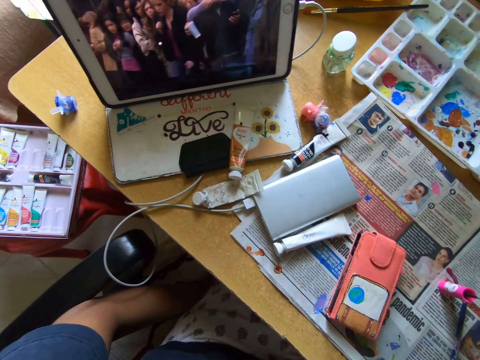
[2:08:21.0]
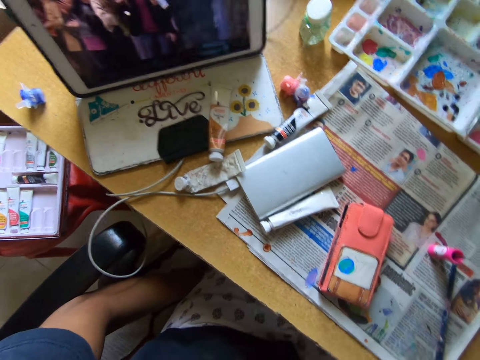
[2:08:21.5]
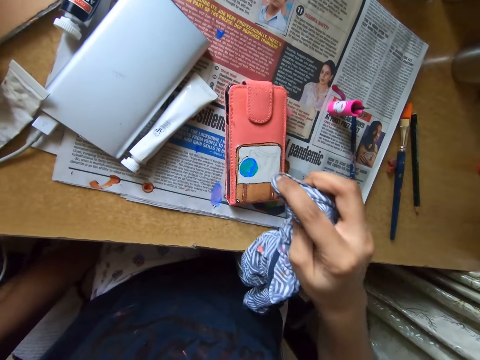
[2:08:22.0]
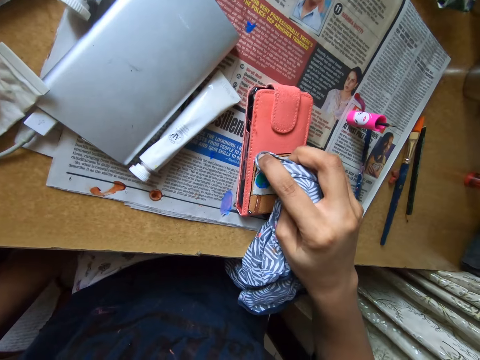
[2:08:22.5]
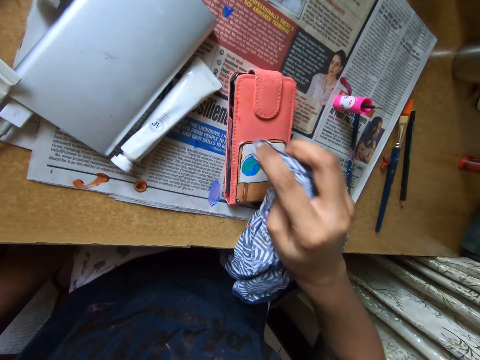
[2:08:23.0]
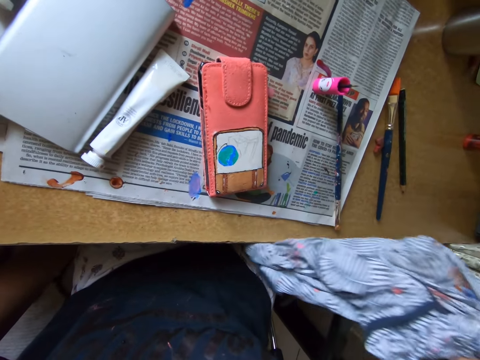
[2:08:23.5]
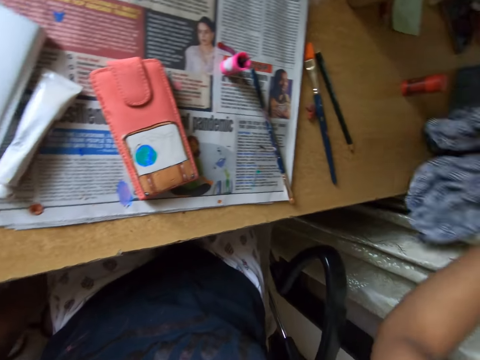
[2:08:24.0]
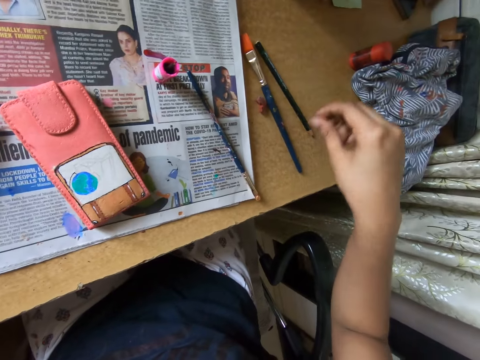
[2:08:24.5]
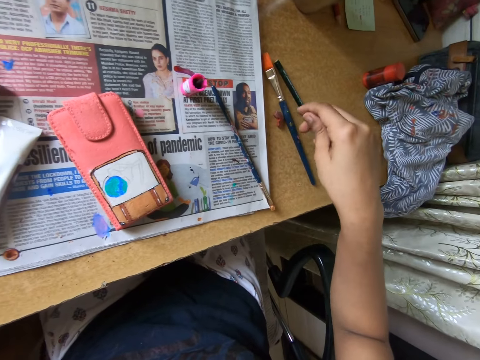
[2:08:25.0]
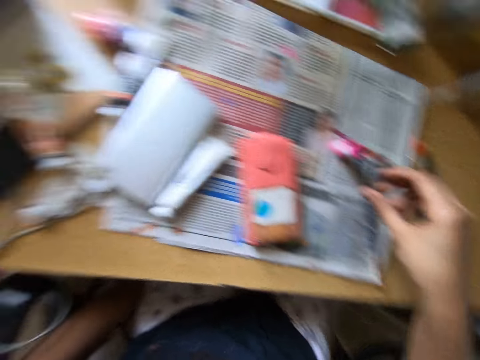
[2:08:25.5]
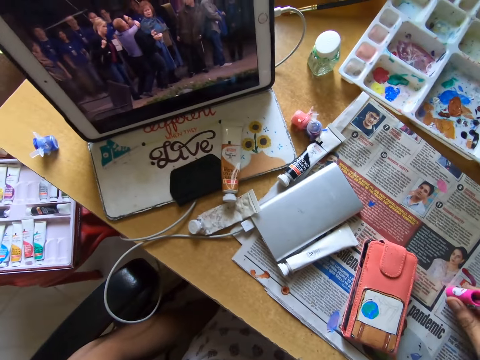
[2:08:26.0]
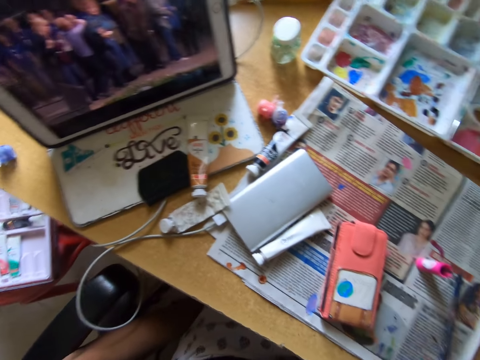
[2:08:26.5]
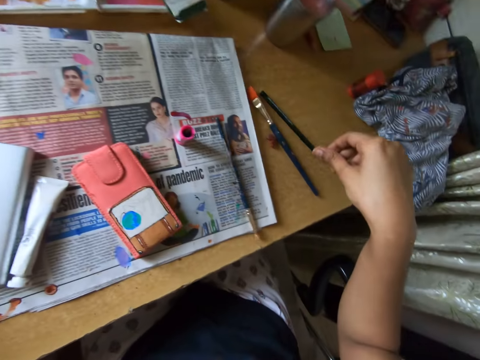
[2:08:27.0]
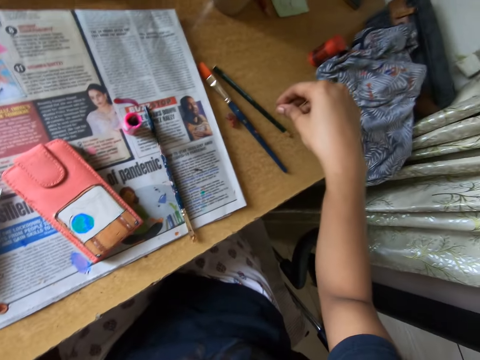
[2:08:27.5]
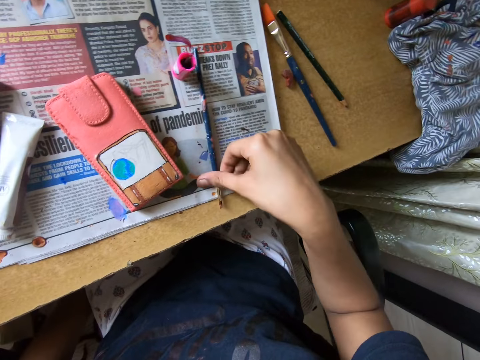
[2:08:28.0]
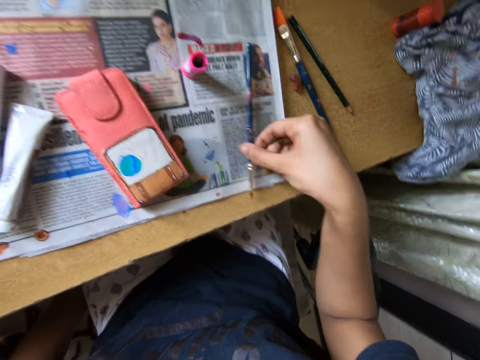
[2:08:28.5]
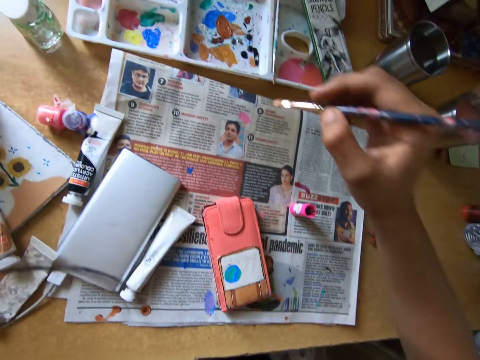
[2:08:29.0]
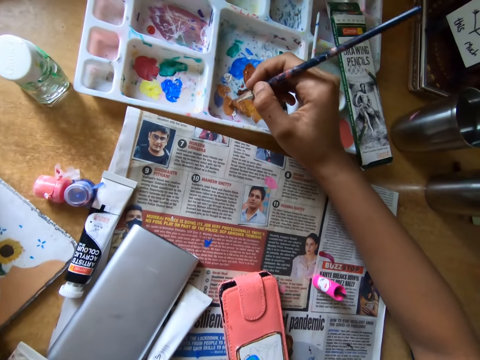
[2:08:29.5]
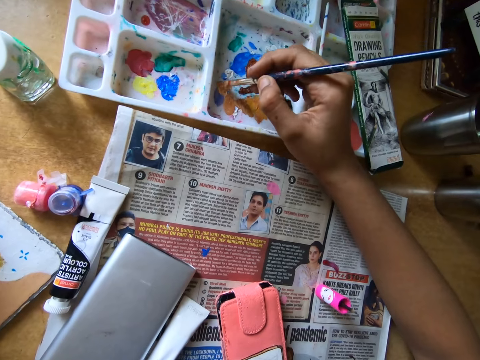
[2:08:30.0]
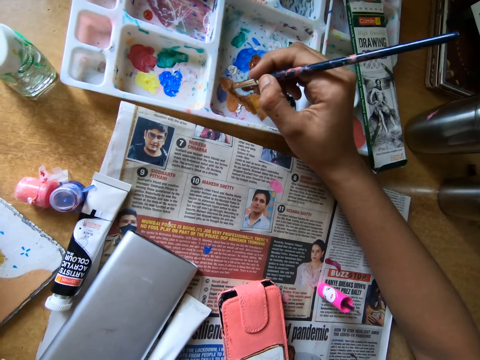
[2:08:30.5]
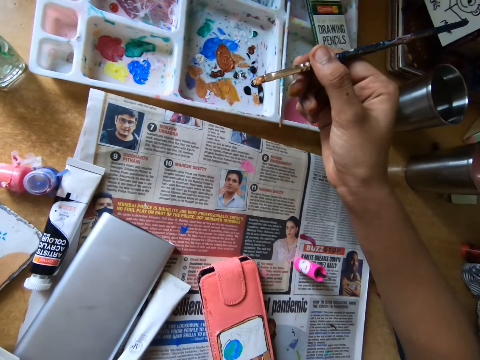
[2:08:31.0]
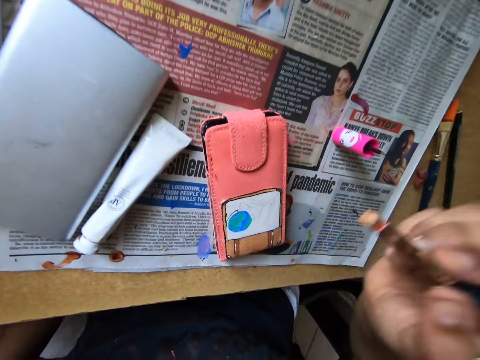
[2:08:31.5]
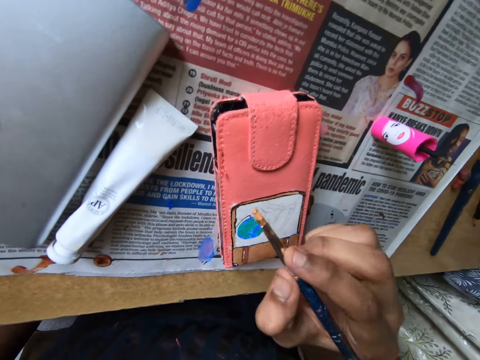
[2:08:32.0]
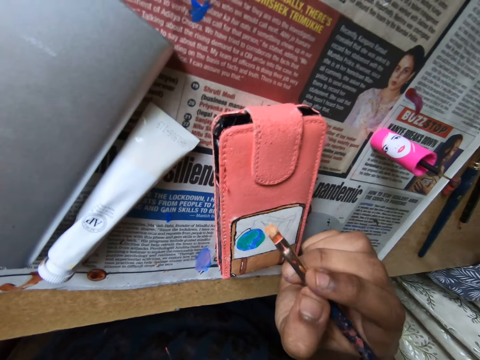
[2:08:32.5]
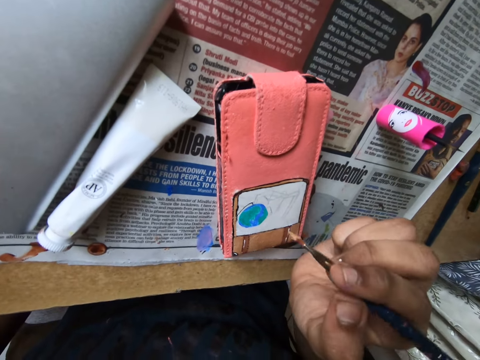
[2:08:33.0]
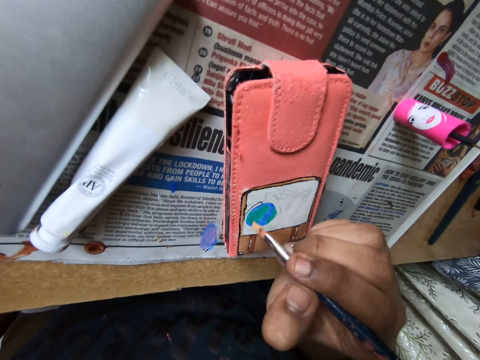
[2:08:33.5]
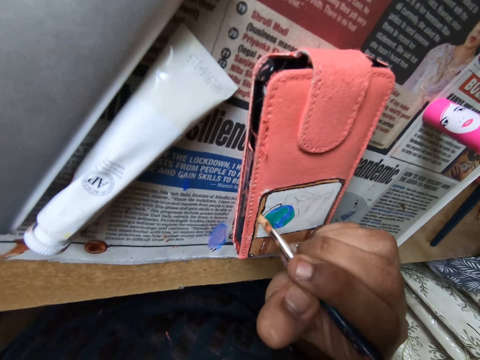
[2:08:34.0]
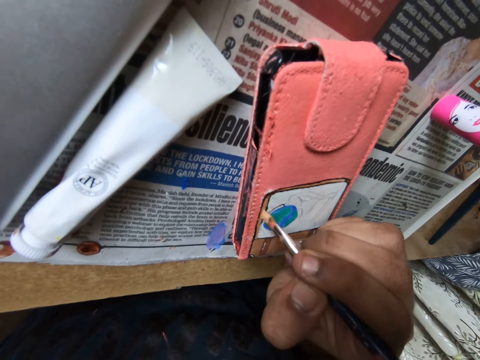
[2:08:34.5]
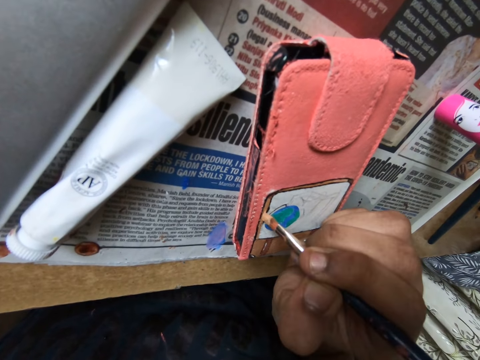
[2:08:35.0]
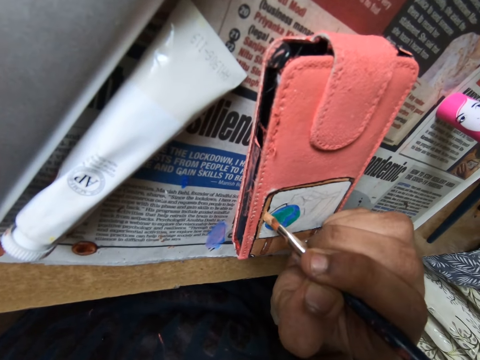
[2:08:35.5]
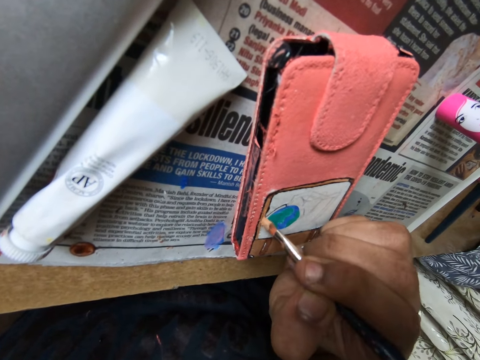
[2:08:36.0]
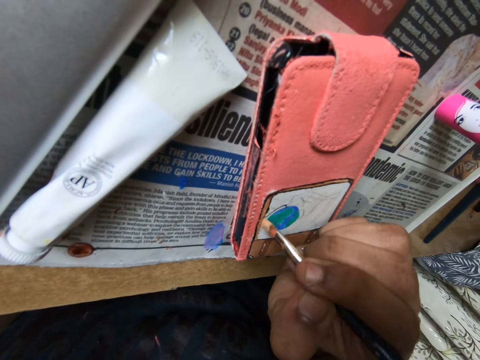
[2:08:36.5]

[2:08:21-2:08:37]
The camera wearer wipes a pouch with a piece of cloth. They put down the piece of cloth on a table. They look around a room. They look at an iPad. They pick up a paint brush from the table. They scoop paint from a paint pallet with the paint brush. They paint the pouch with the paint brush.

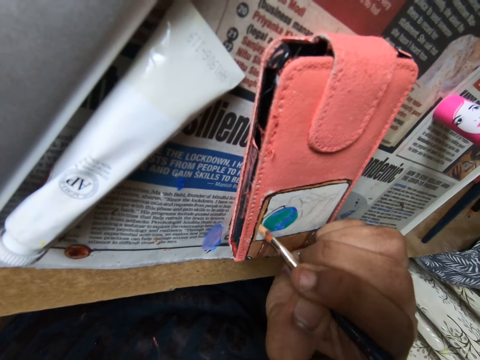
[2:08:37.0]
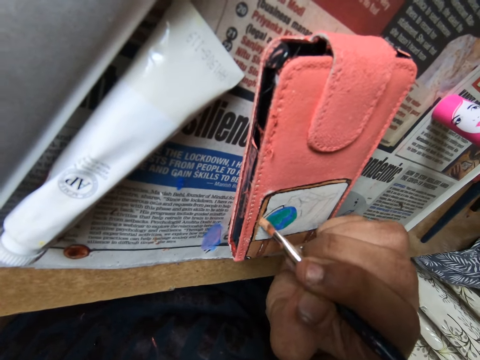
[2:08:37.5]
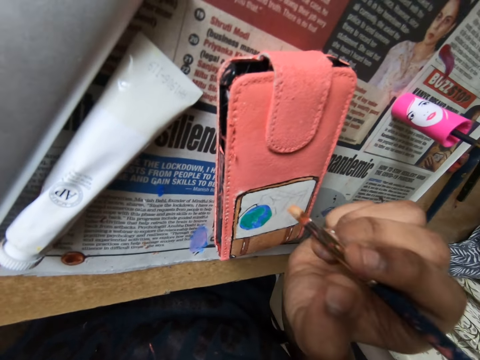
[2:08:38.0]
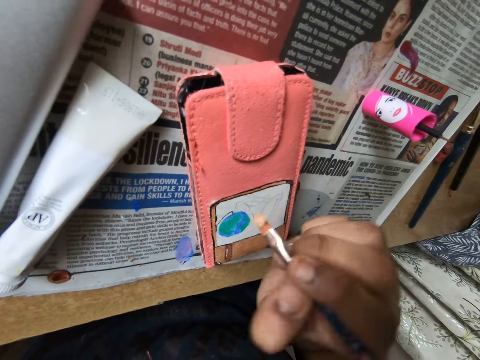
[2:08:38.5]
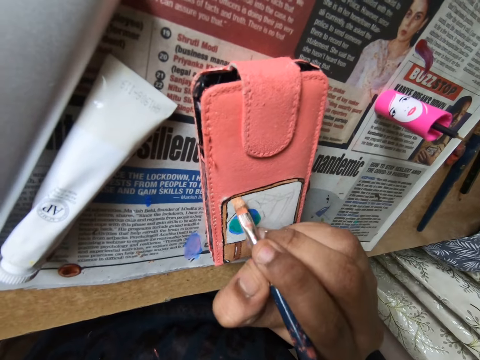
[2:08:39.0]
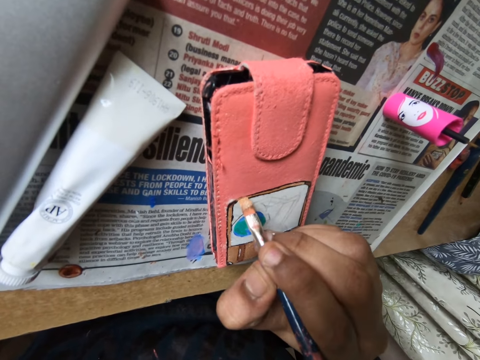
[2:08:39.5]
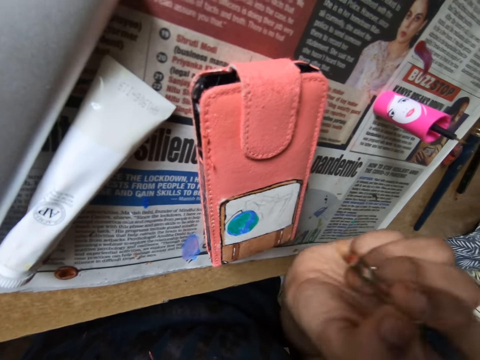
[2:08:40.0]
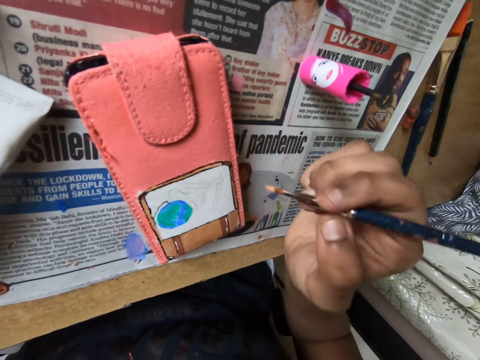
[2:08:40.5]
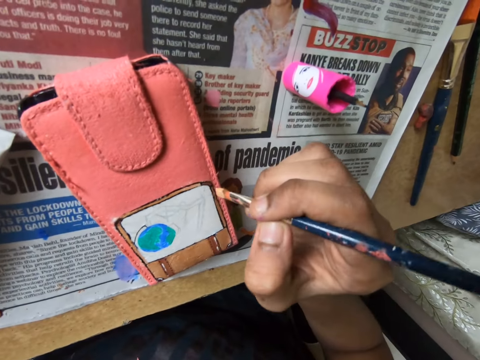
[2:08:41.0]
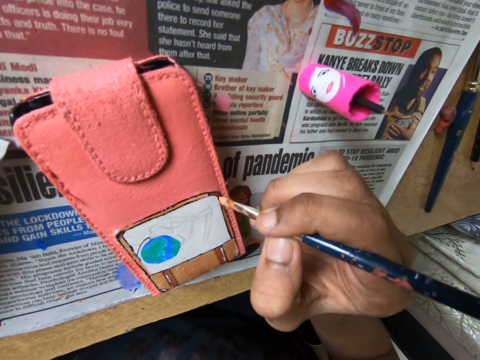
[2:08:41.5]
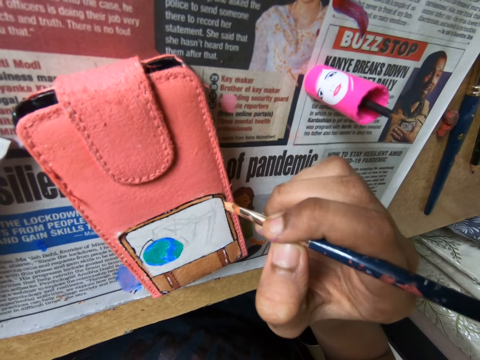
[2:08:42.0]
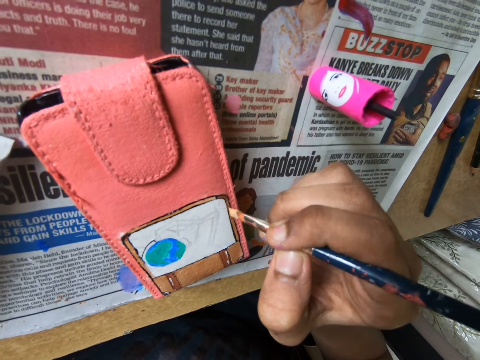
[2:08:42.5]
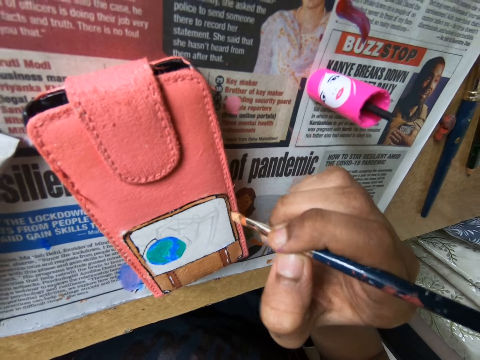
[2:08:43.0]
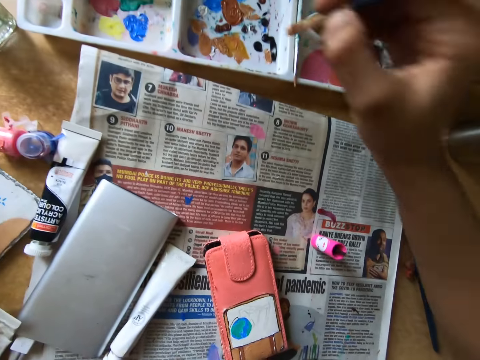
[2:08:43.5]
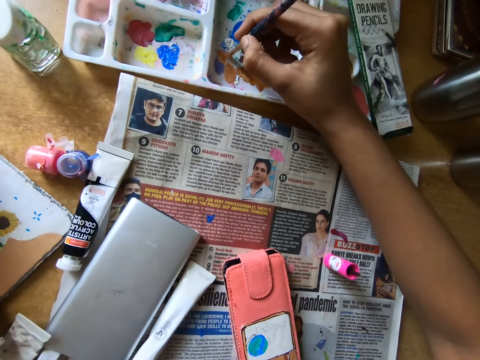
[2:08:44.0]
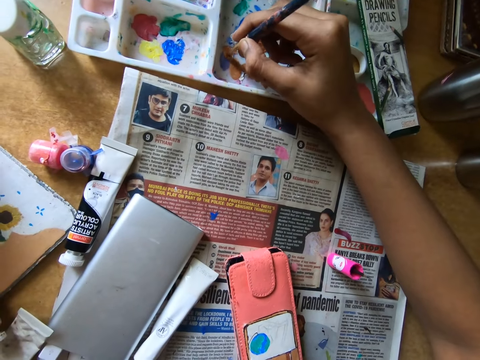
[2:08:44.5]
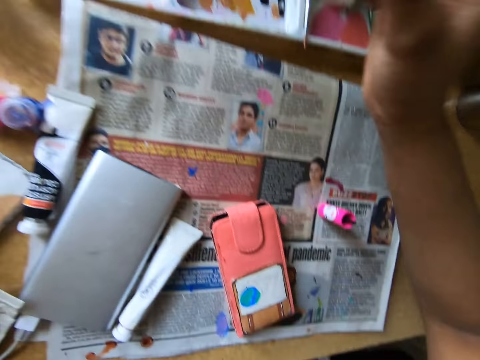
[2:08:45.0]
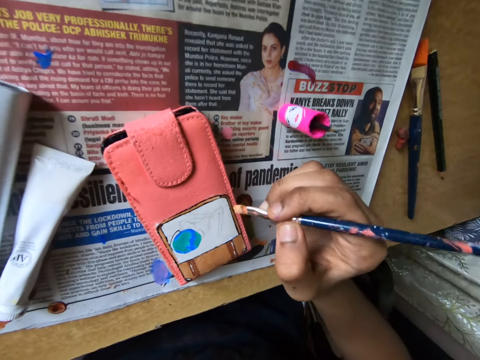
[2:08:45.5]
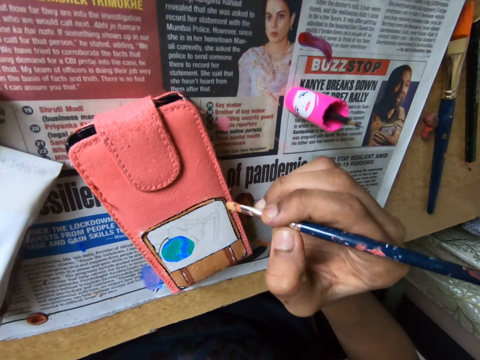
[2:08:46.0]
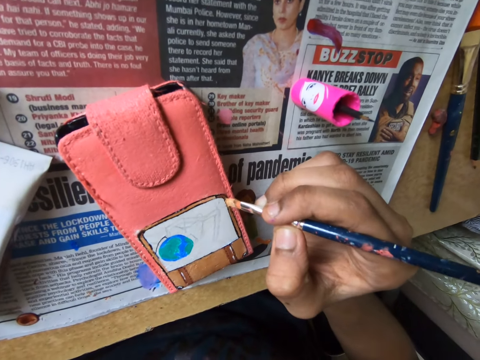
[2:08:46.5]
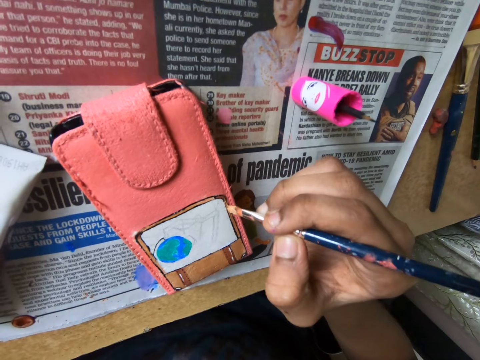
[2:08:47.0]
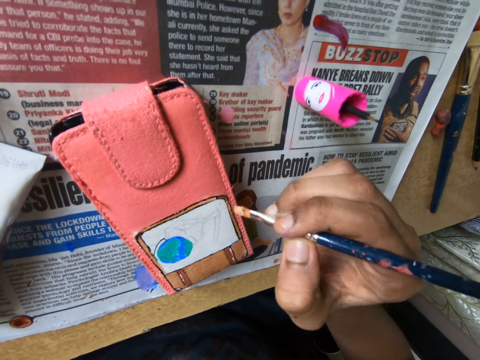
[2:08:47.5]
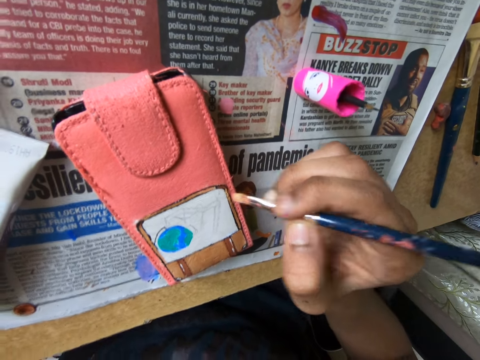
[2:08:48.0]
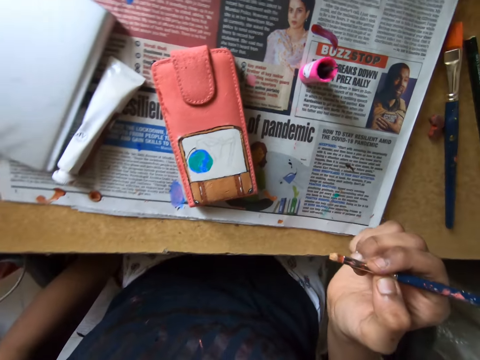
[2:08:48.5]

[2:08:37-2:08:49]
The camera wearer adjusts a paint brush on a pouch. They paint the pouch with the paint brush. They adjust the paint brush on the pouch. They paint the pouch with the paint brush. They scoop paint from a paint pallet with the paint brush. They paint the pouch with the paint brush.
